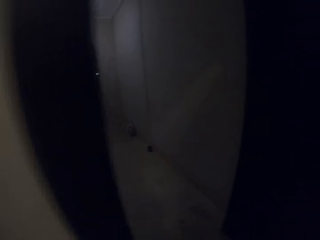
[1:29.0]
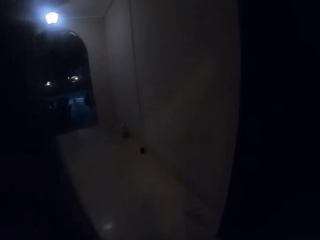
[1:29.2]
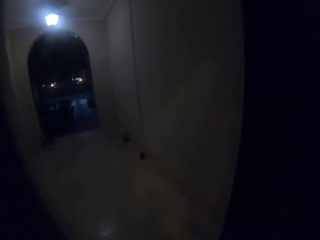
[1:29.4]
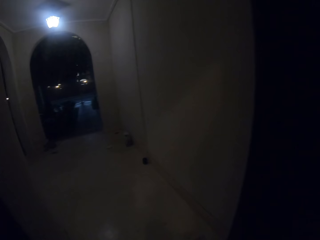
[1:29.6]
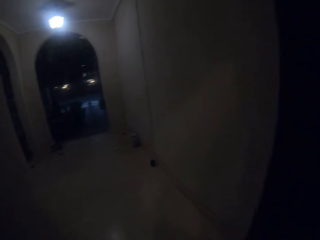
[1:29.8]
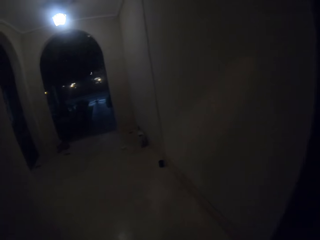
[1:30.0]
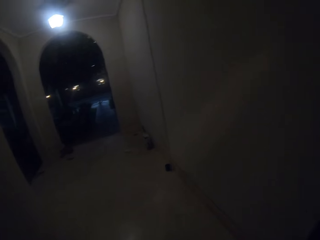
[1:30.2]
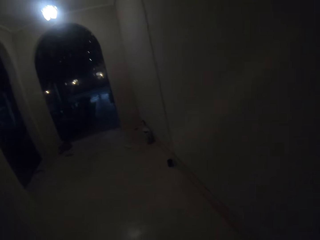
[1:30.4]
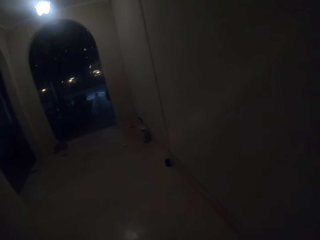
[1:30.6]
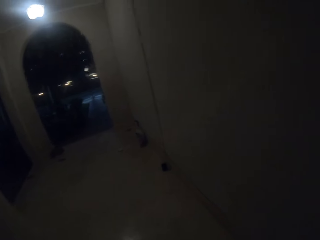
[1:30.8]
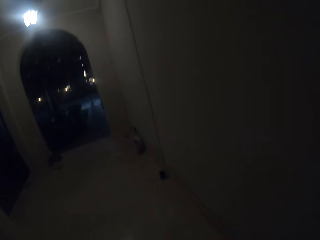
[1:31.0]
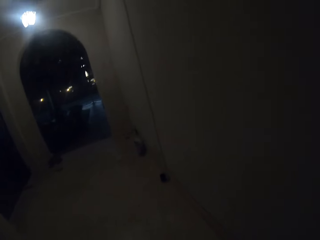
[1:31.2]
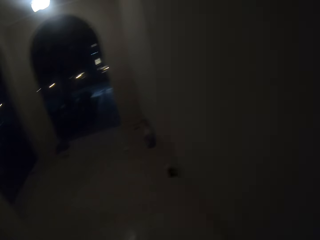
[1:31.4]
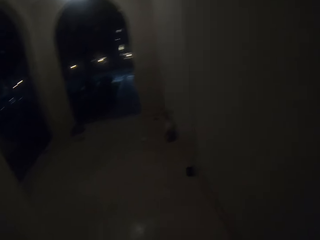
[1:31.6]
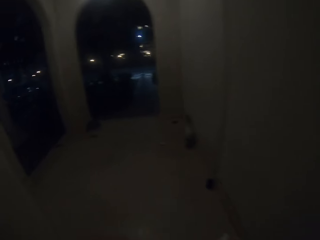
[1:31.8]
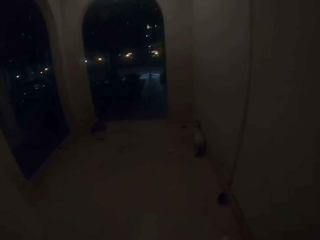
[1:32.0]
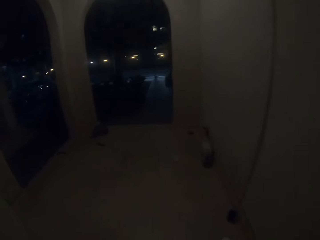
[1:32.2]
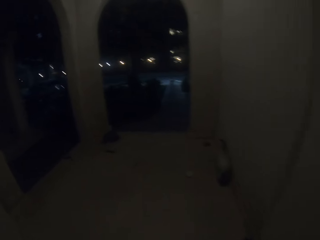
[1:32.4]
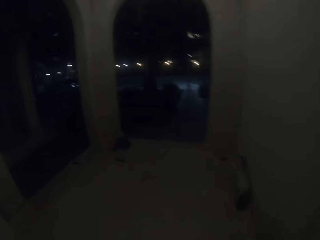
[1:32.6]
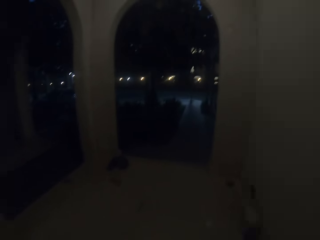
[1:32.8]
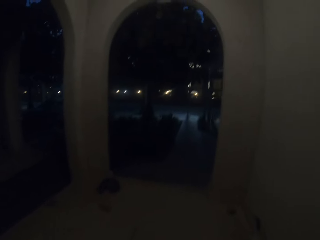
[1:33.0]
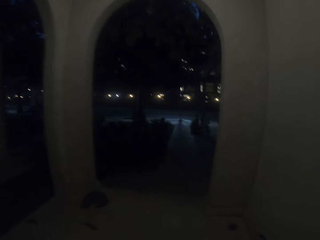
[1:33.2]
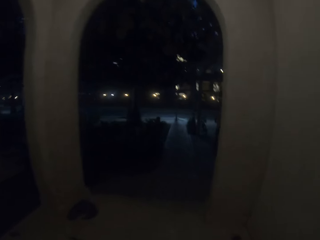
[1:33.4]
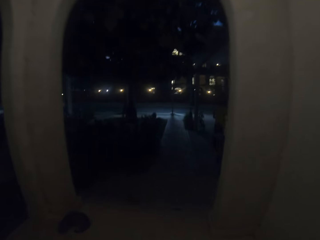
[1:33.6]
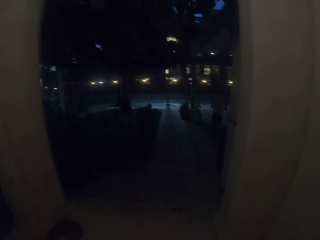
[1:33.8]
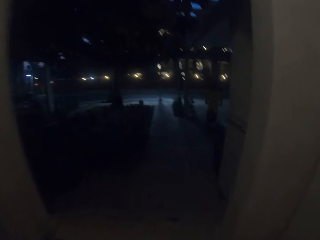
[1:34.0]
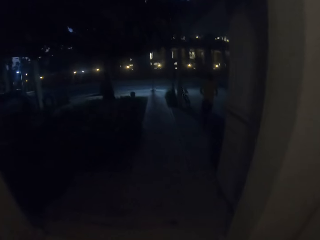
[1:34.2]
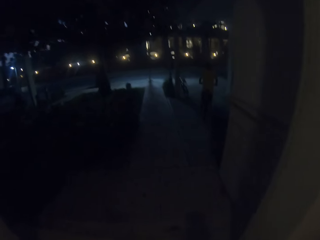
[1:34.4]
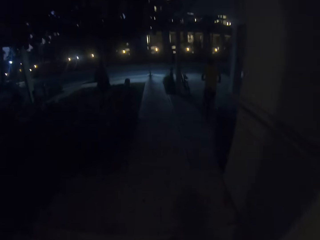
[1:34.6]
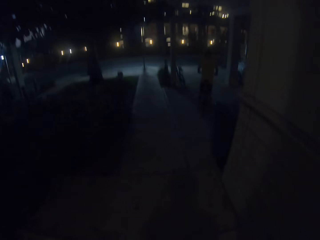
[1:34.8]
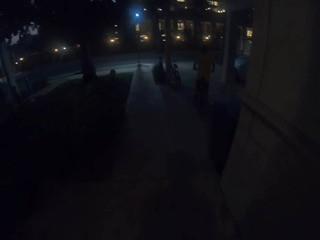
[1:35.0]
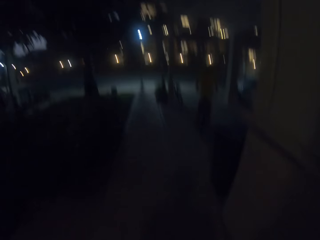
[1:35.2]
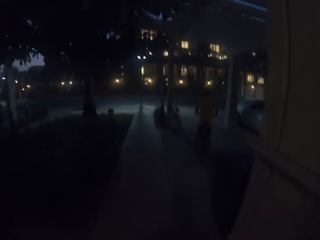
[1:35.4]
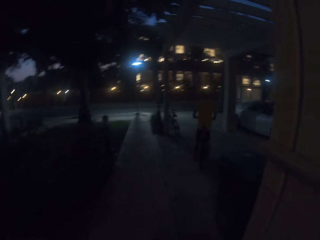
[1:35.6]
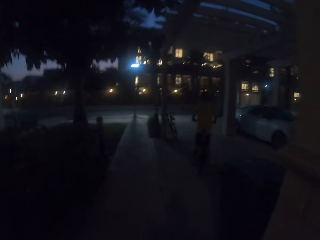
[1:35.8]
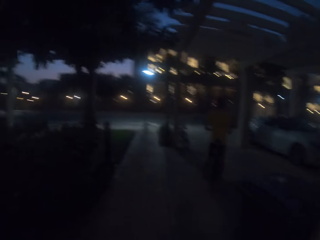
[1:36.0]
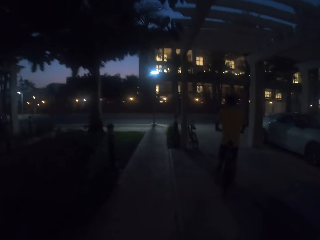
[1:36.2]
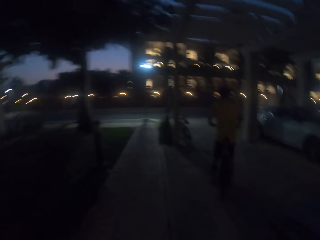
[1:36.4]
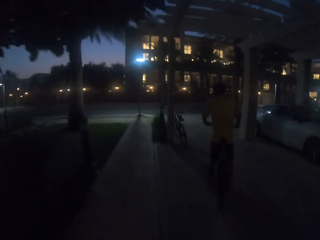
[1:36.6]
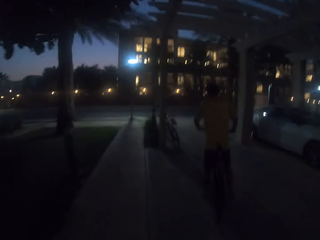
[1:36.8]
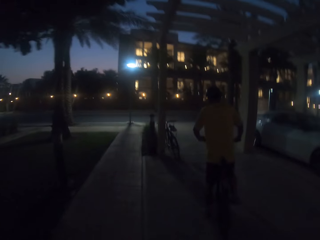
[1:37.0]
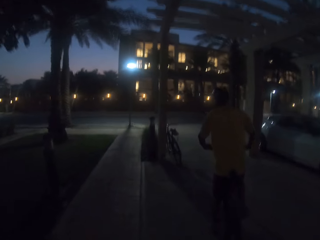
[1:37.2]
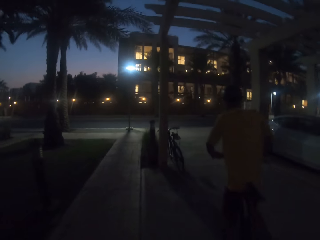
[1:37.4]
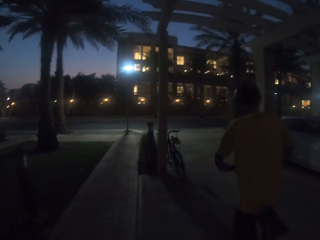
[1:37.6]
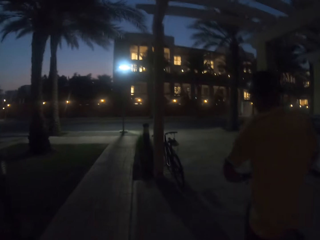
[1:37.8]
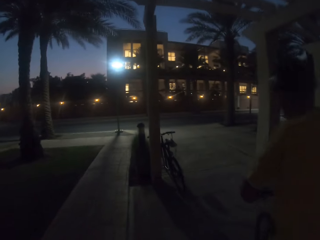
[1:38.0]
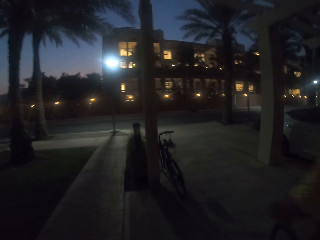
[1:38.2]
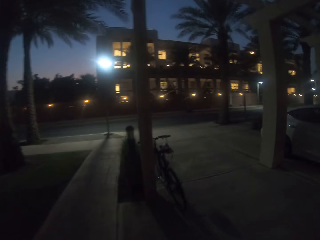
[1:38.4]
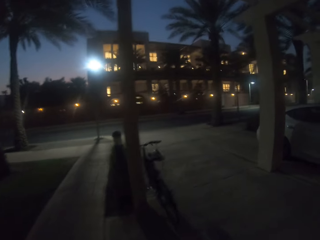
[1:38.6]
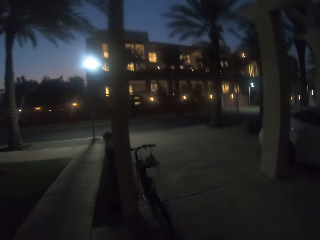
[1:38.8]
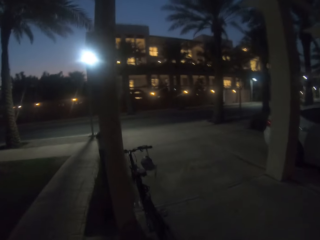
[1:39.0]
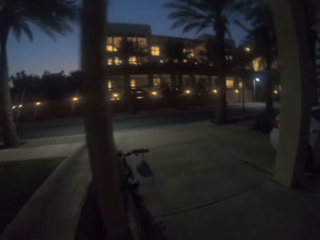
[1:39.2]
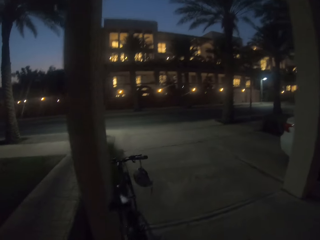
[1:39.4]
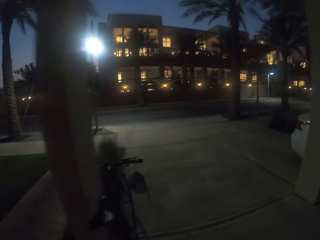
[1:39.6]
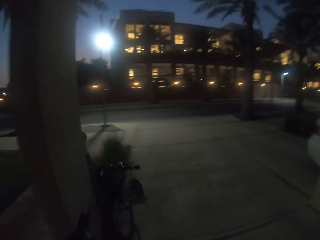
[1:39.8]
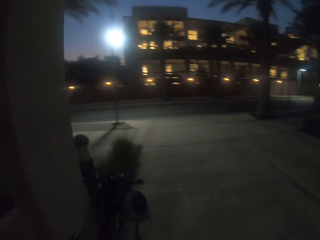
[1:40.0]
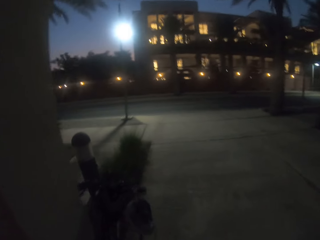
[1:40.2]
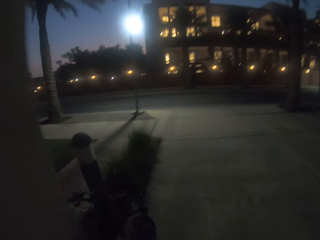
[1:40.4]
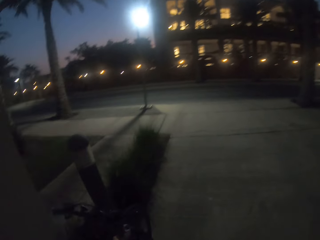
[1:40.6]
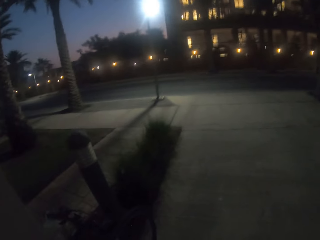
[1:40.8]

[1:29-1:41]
The camera wearer opens the door. They walk around. A person rides a bicycle. The camera wearer walks.

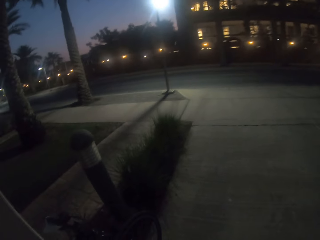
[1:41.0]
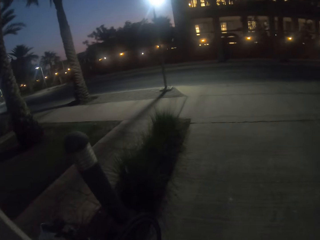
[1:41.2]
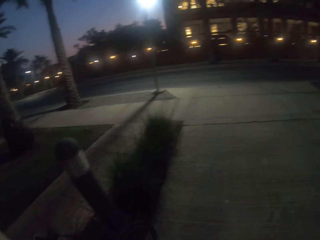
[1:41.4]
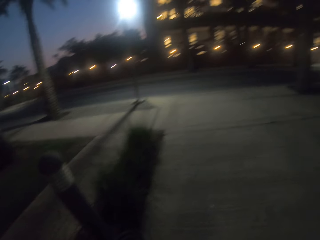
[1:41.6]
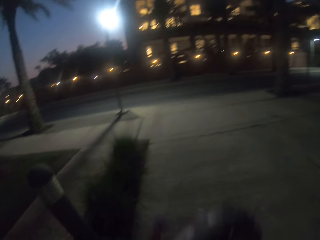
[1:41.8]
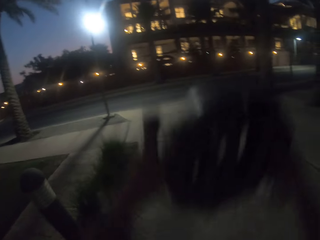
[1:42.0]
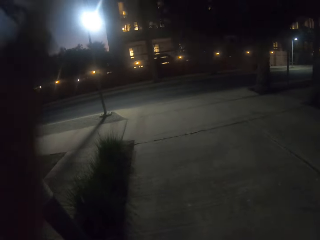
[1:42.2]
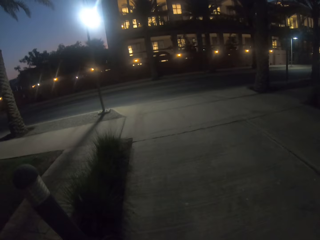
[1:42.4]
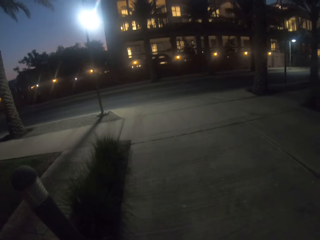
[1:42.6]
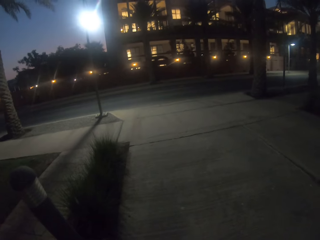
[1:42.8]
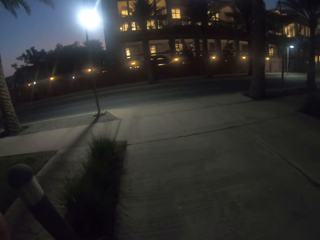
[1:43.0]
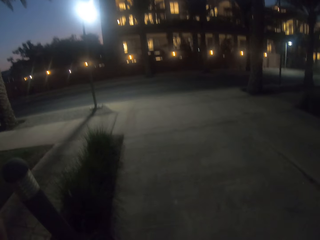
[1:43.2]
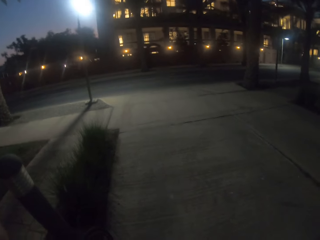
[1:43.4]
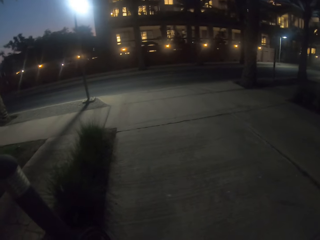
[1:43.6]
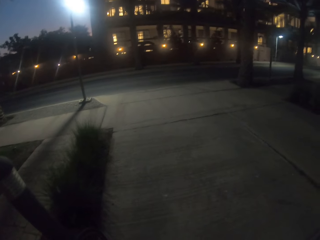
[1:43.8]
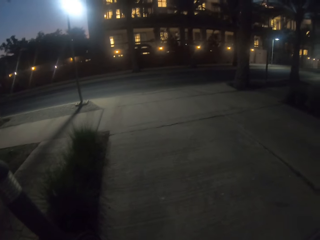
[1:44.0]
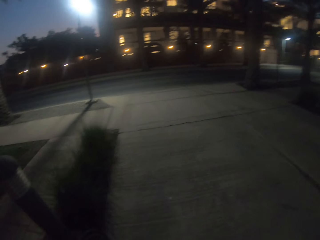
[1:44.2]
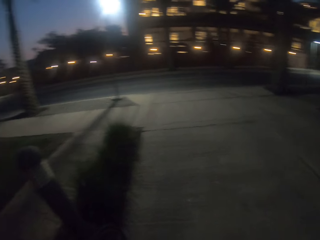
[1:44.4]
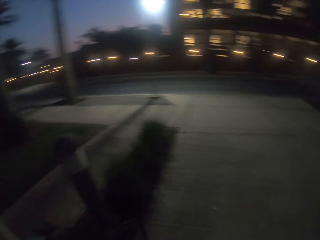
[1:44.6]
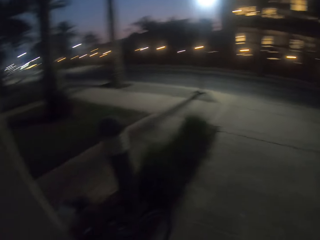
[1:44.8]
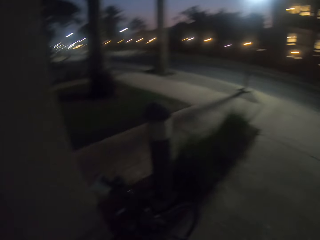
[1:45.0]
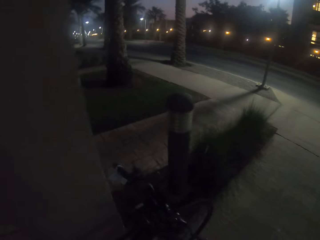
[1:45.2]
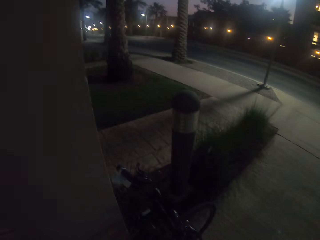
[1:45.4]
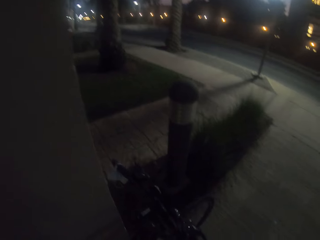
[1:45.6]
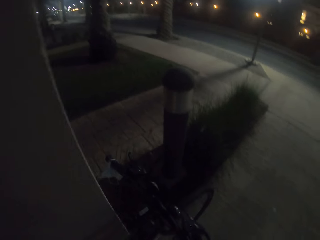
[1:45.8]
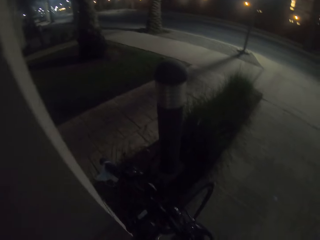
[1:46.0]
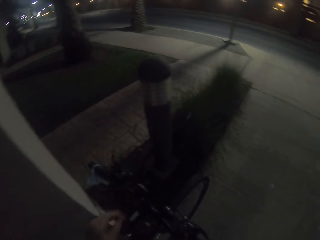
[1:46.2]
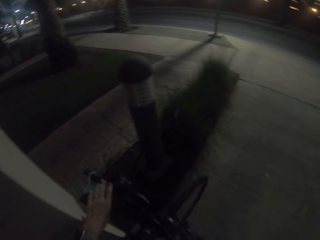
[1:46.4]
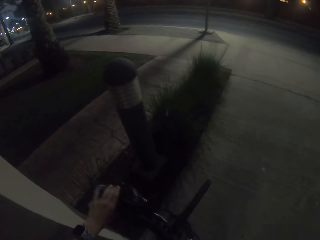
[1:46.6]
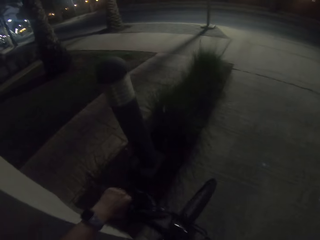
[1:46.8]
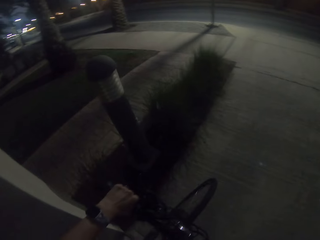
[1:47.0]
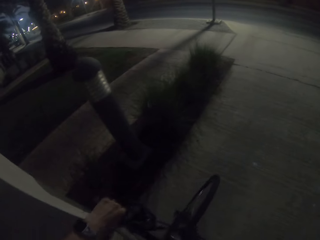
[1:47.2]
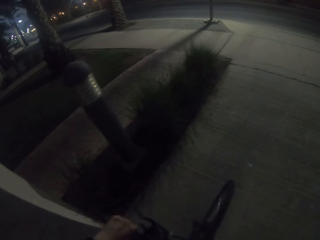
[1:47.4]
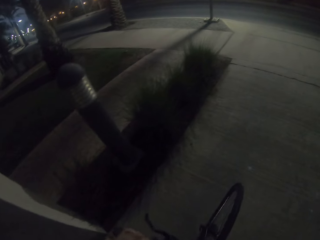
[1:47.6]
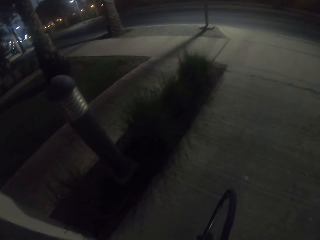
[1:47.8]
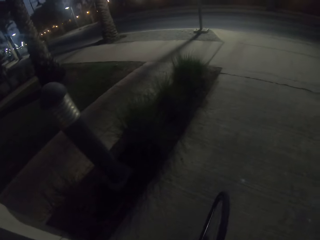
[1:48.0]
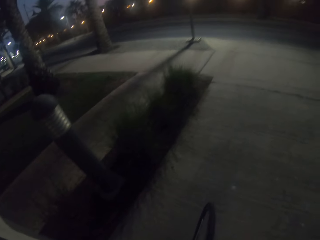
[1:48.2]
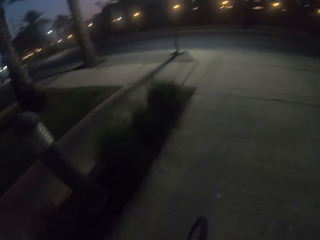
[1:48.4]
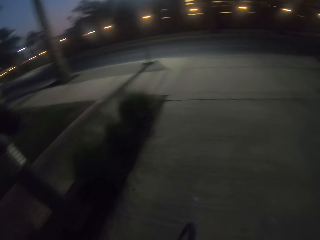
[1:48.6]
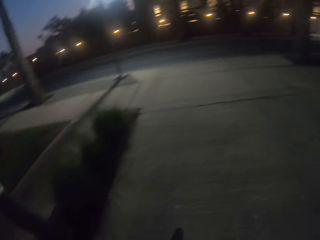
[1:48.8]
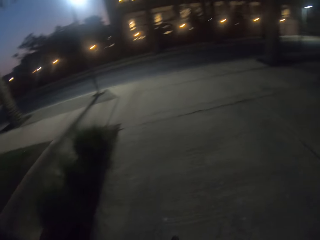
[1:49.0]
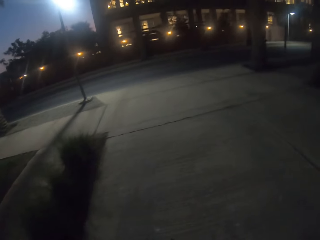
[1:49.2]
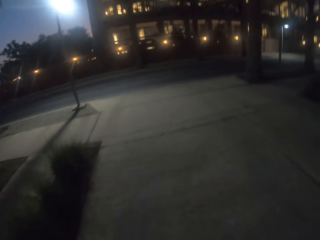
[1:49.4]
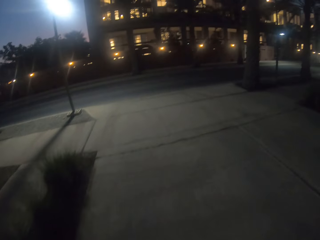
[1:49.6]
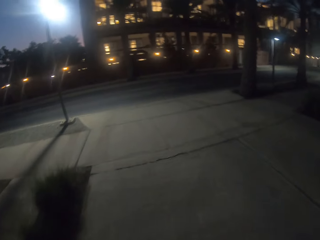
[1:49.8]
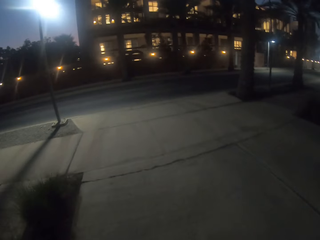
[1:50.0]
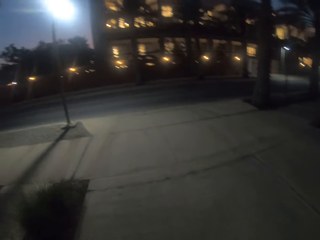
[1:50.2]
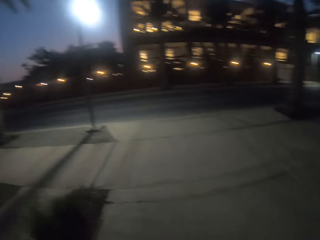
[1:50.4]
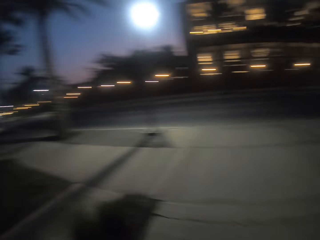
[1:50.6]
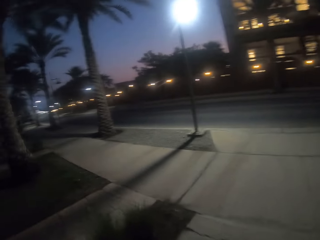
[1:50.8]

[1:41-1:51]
The camera wearer picks up the bicycle, wears the bicycle helmet and looks around. They ride the bicycle in the road. They hold the bicycle. They ride the bicycle on the road. A man rides a bicycle on the road.
